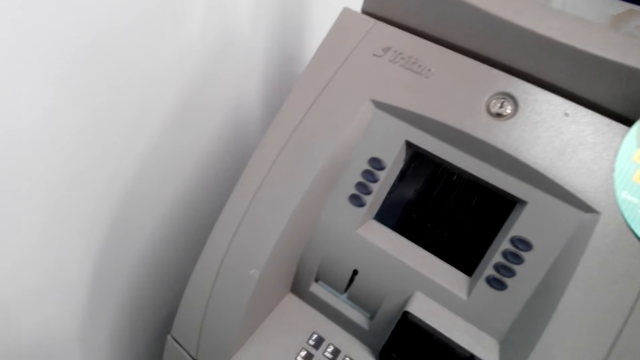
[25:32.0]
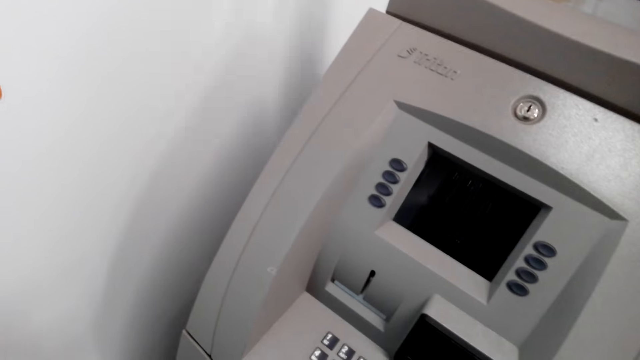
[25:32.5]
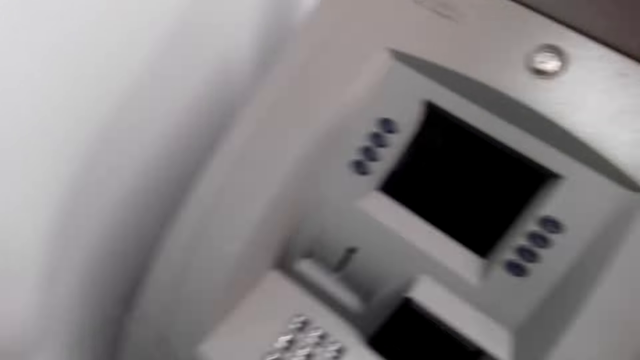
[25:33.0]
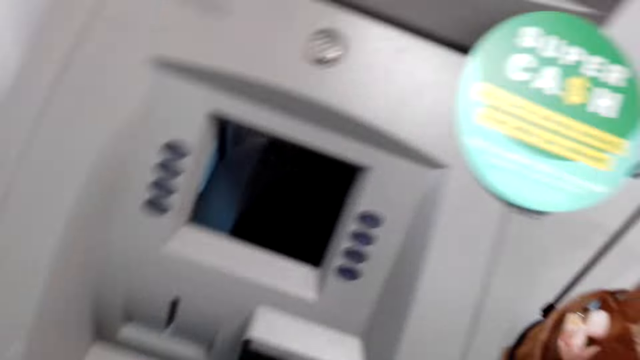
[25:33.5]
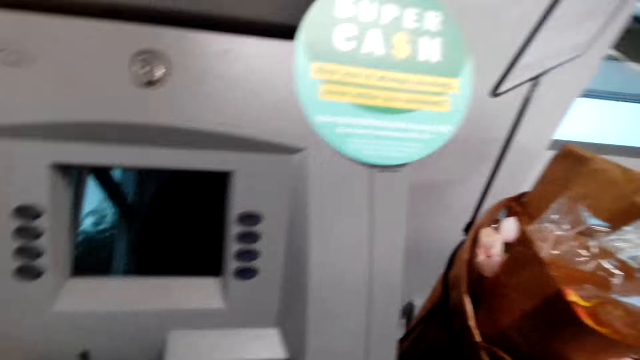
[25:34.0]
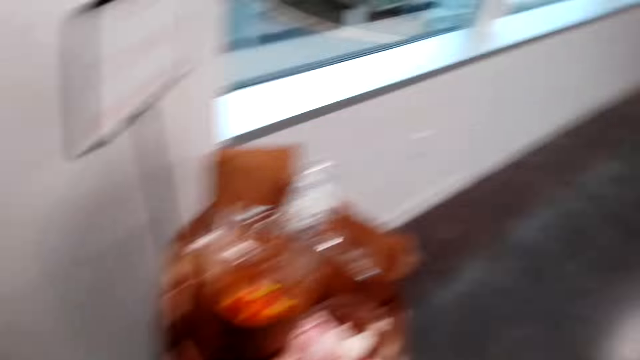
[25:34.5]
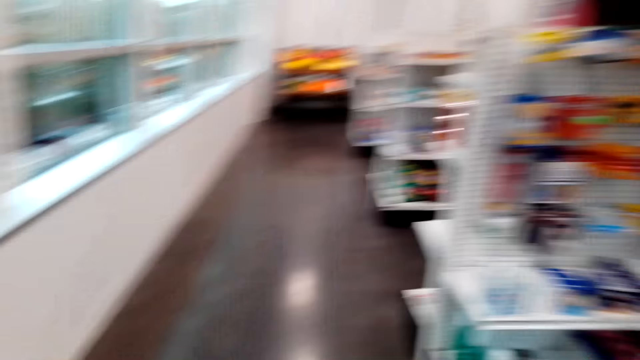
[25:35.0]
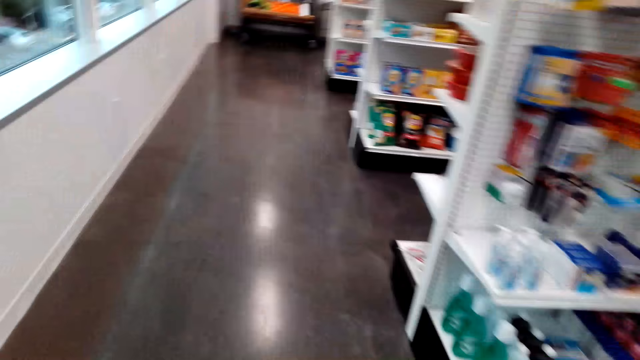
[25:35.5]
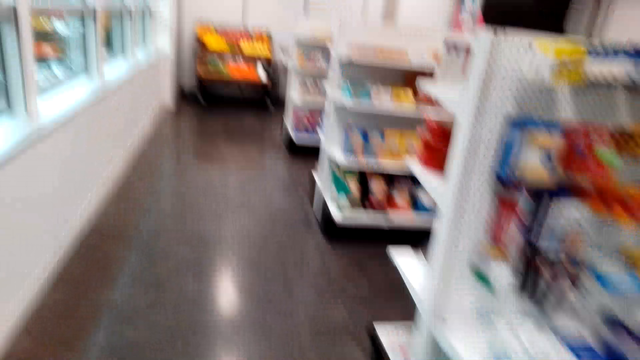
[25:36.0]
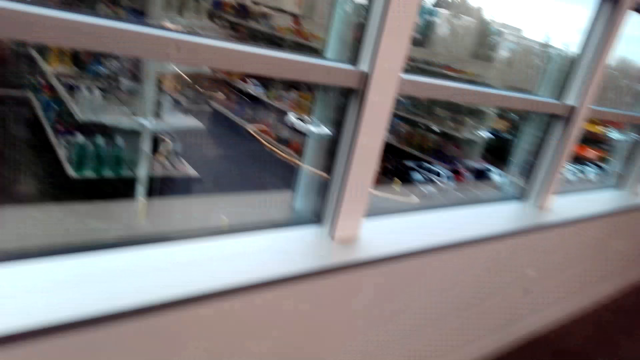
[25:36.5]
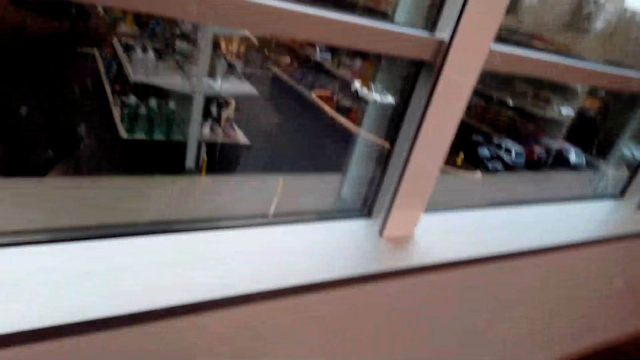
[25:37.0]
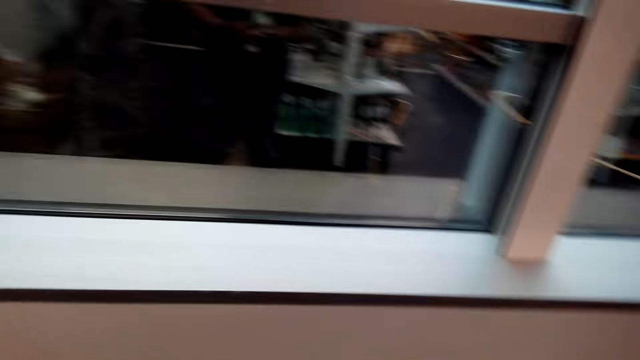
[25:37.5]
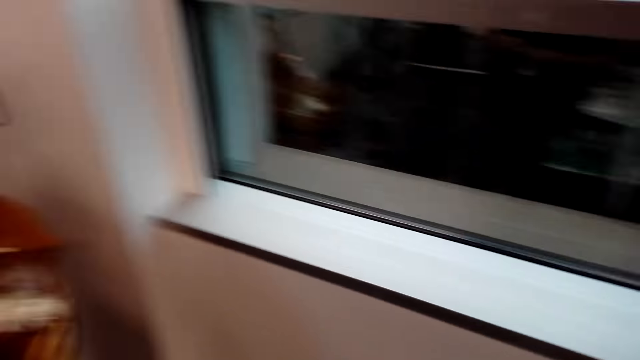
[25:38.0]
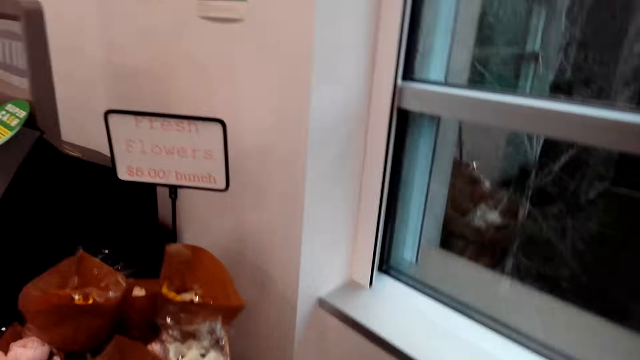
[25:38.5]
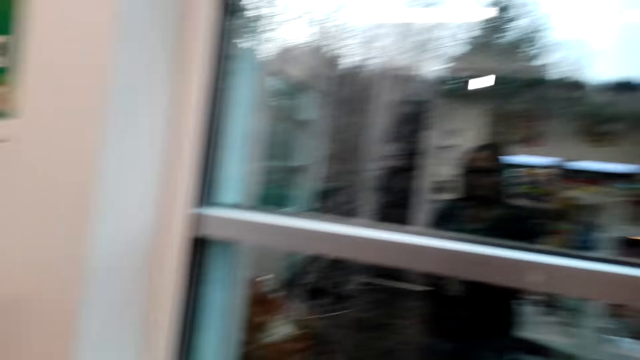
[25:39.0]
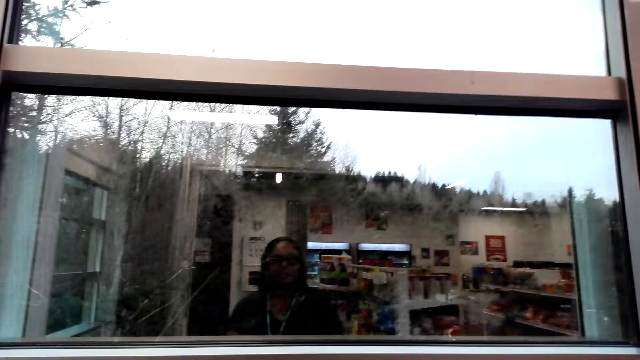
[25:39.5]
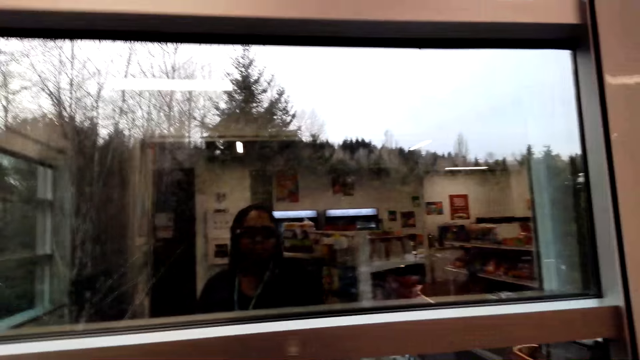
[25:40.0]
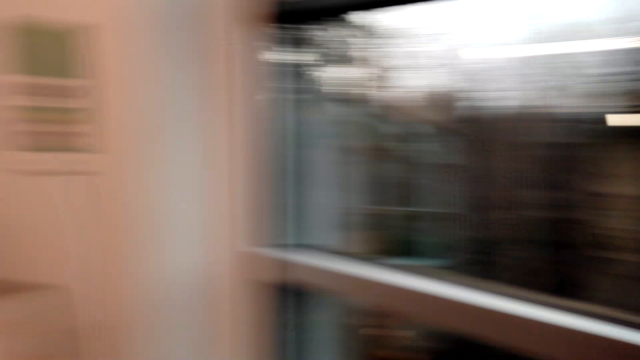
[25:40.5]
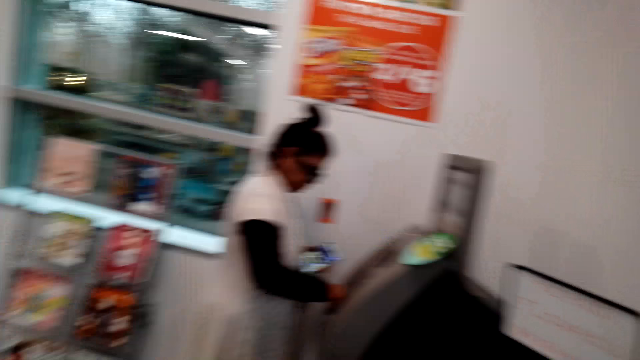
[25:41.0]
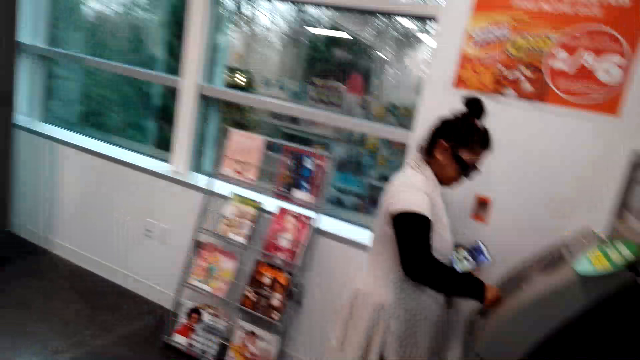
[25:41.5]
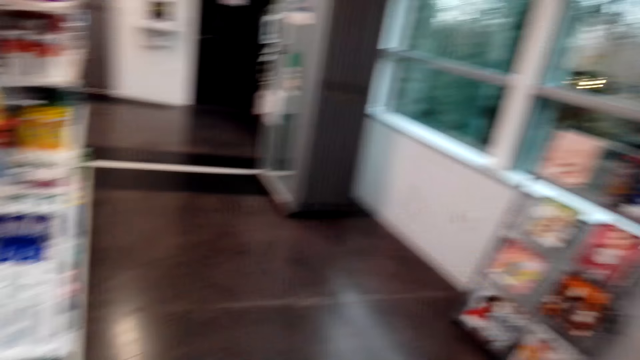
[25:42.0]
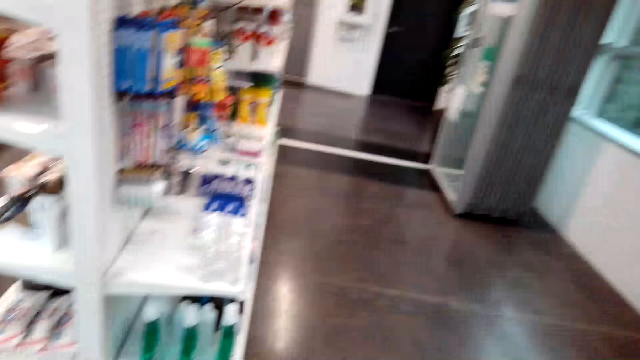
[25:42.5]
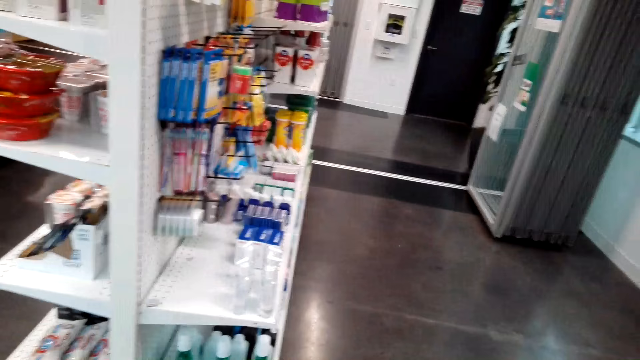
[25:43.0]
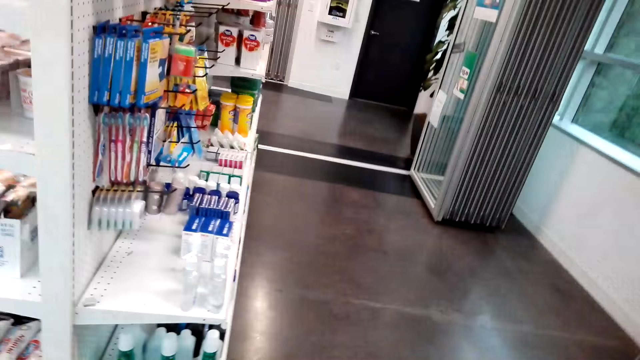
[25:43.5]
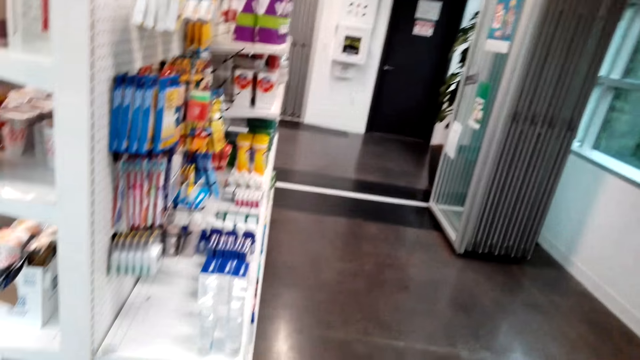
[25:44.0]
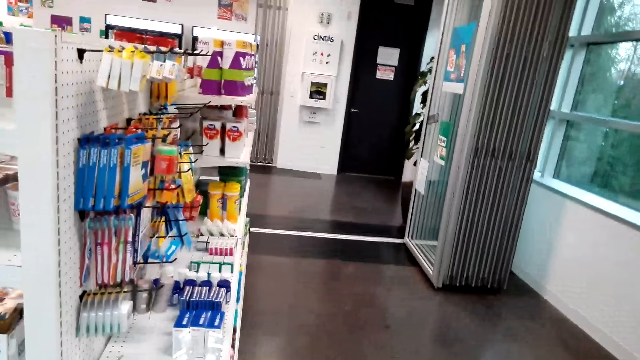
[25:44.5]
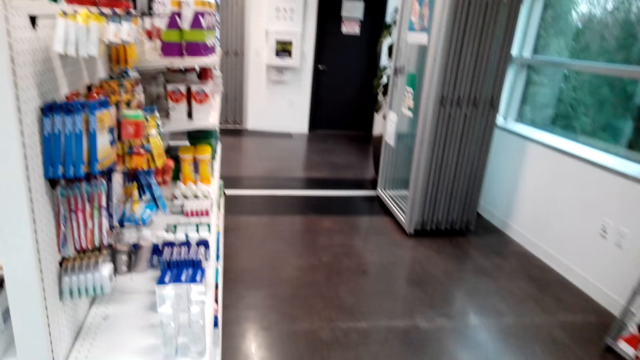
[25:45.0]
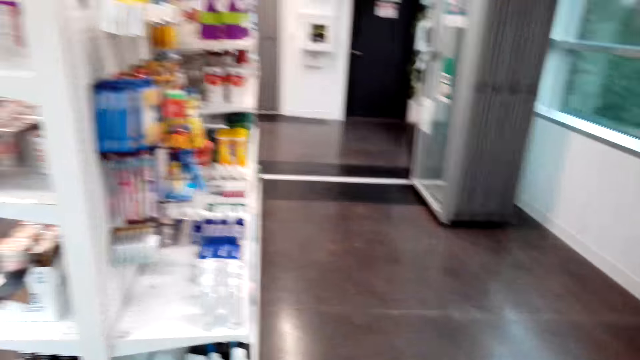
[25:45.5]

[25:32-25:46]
The camera wearer walks around the store. They turn around. The woman uses the automated teller machine. The camera wearer walks around the store.

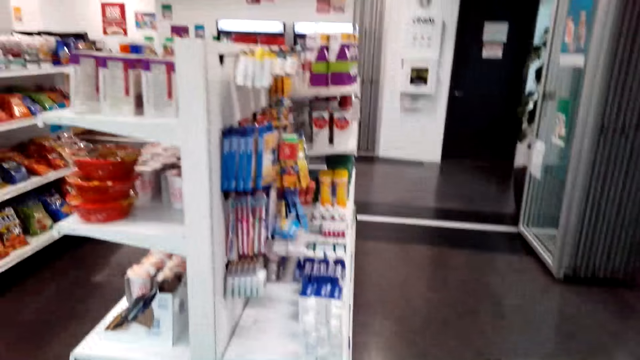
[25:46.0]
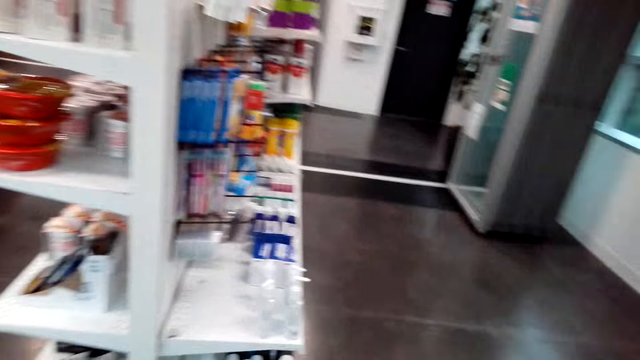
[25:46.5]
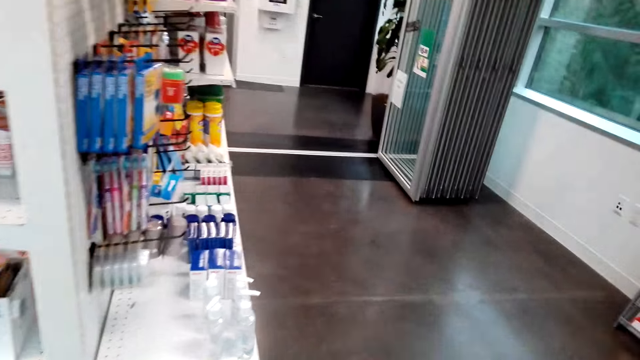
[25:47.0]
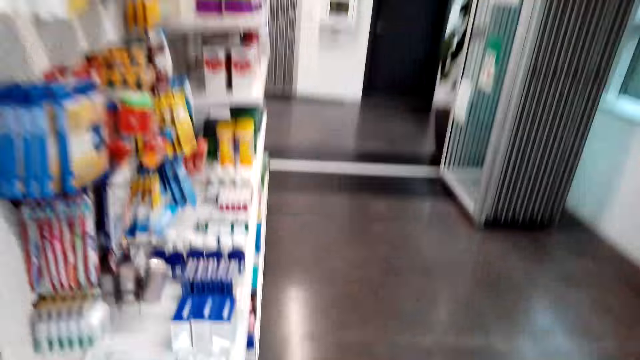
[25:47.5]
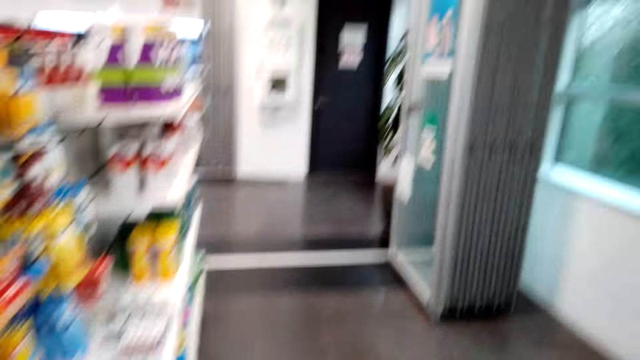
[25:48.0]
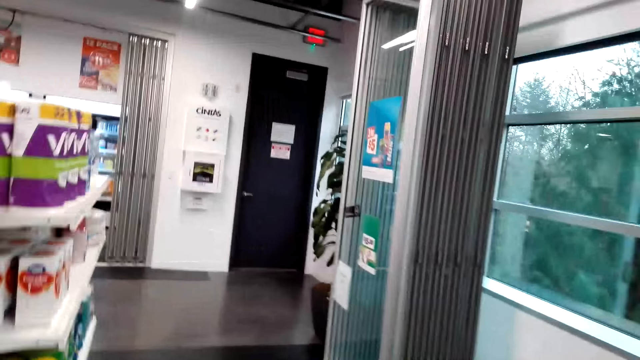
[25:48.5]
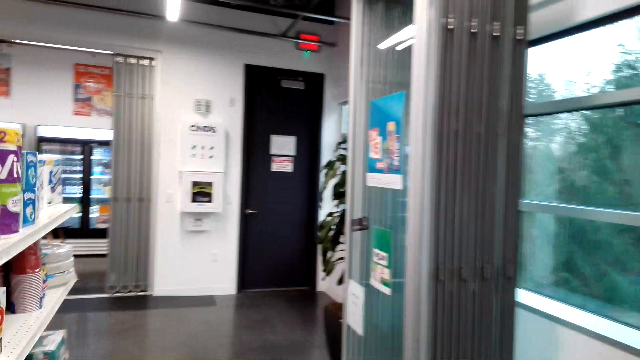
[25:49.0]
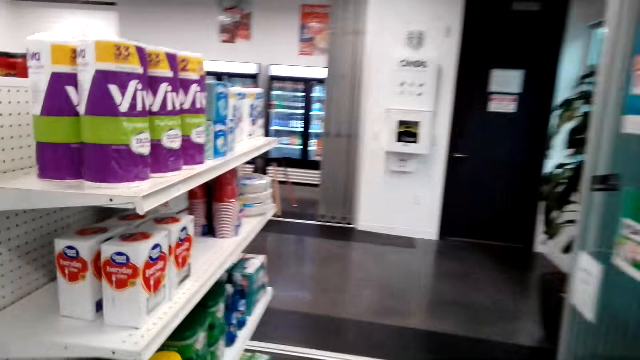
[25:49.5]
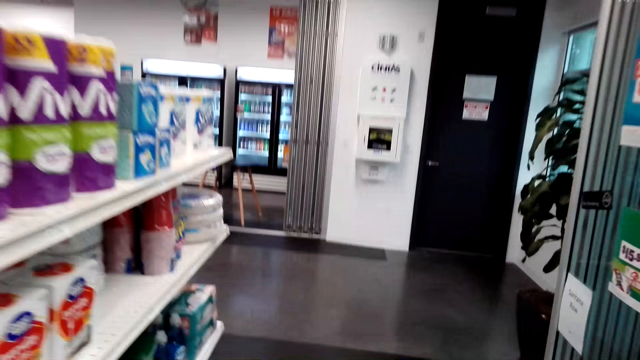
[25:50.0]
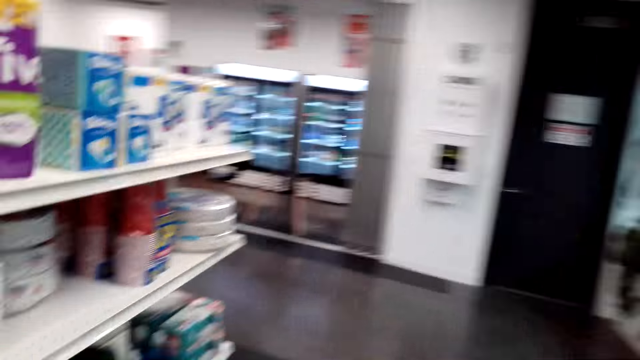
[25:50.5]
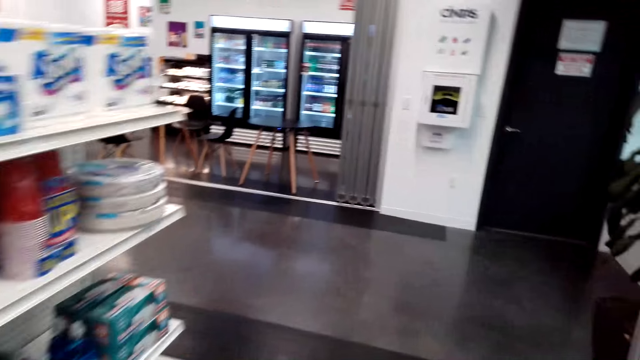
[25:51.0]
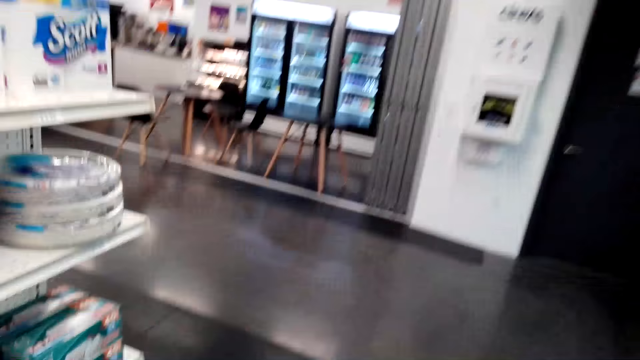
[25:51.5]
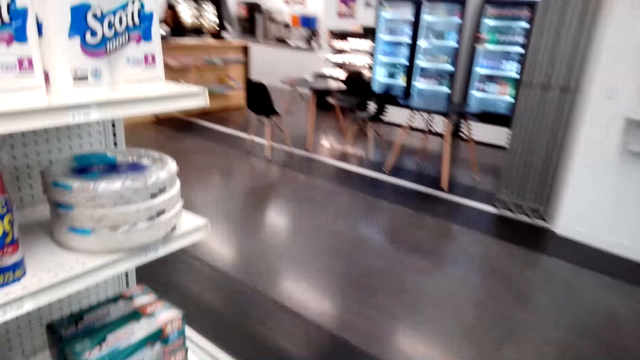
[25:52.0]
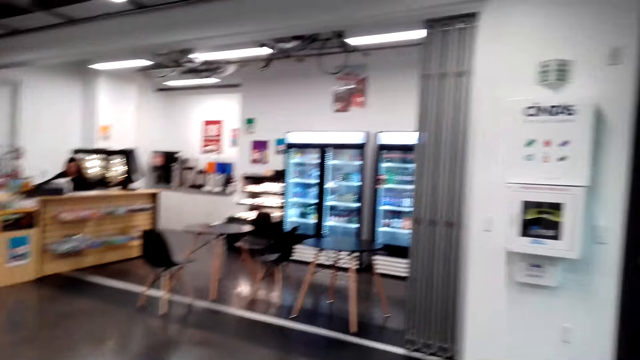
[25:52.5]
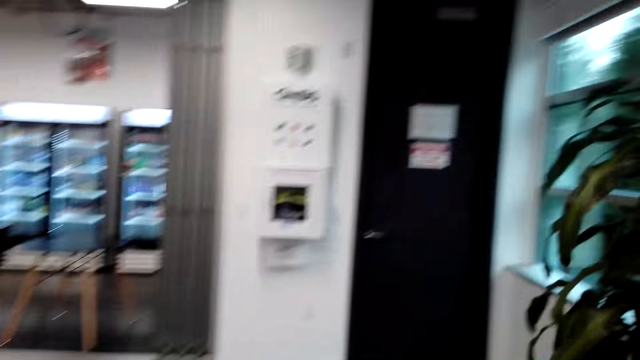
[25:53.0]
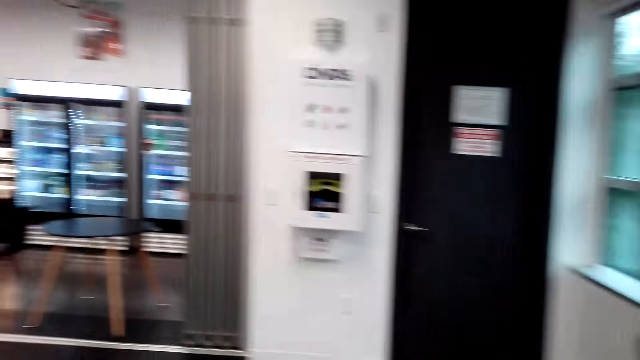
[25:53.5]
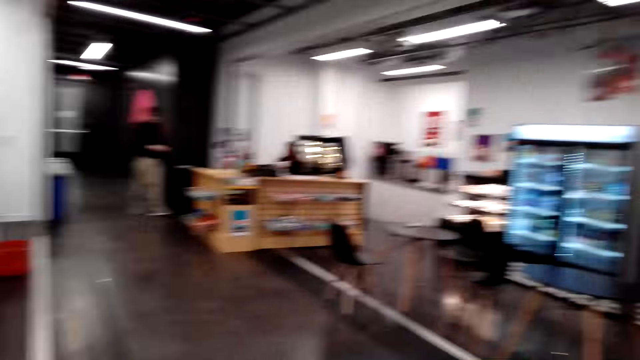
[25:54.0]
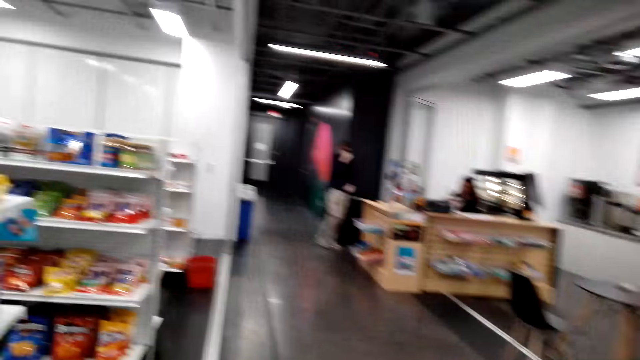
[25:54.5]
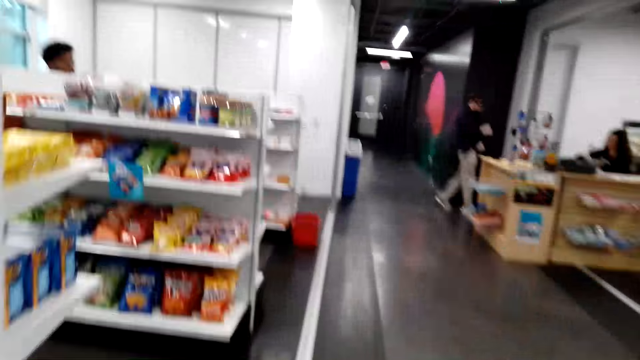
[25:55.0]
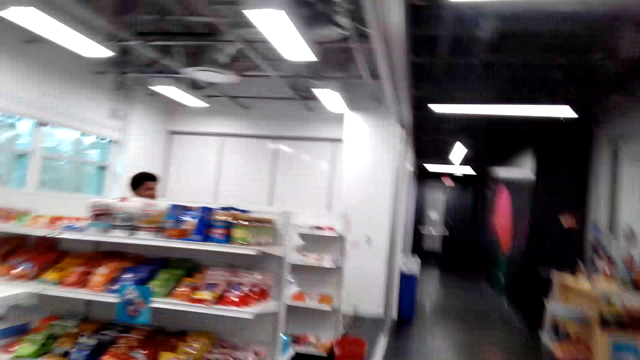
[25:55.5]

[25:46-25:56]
The camera wearer walks in the supermarket. They walk out of the store.
